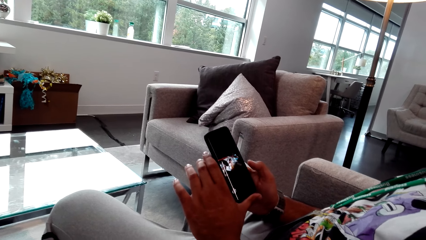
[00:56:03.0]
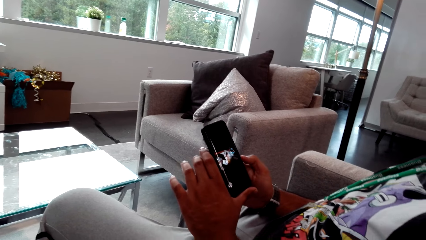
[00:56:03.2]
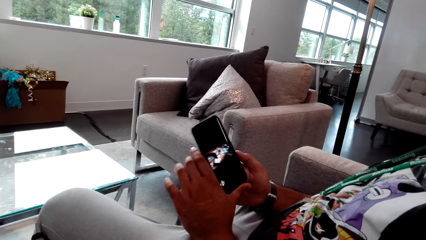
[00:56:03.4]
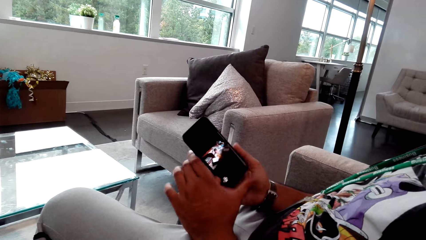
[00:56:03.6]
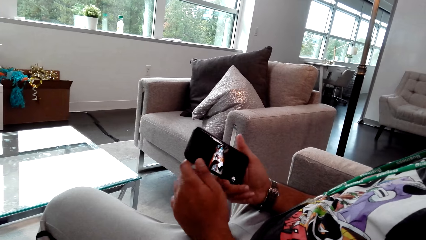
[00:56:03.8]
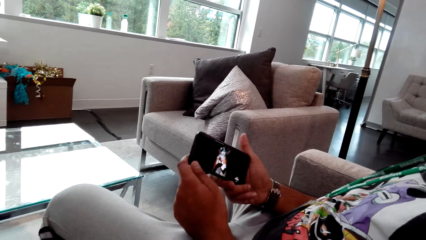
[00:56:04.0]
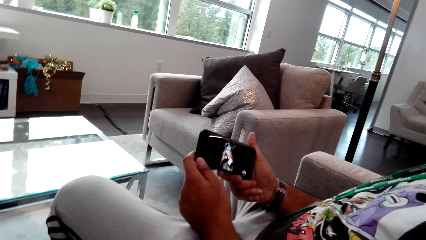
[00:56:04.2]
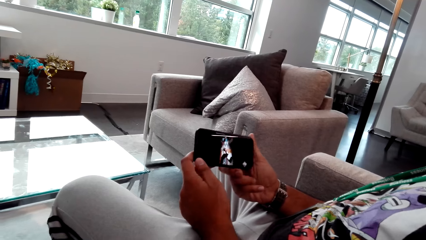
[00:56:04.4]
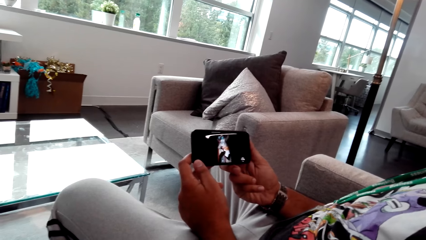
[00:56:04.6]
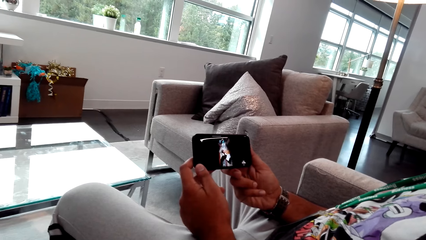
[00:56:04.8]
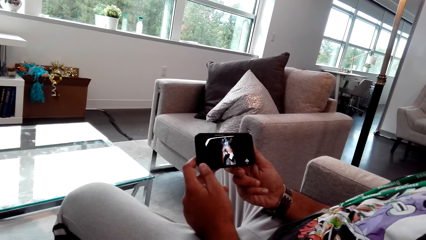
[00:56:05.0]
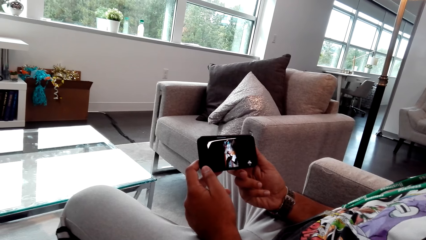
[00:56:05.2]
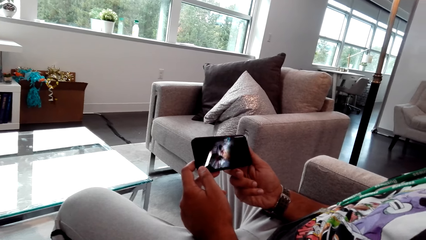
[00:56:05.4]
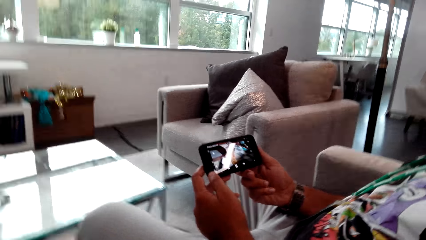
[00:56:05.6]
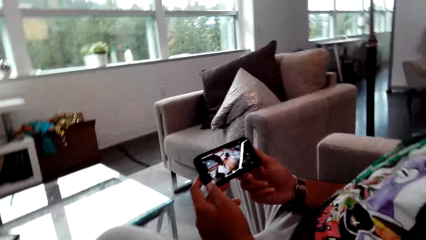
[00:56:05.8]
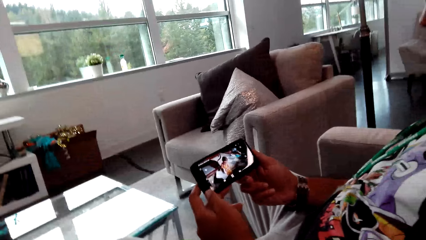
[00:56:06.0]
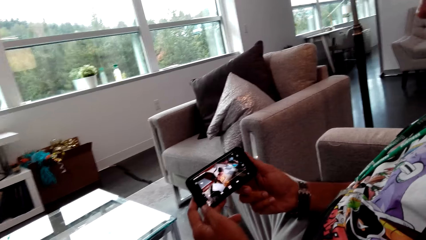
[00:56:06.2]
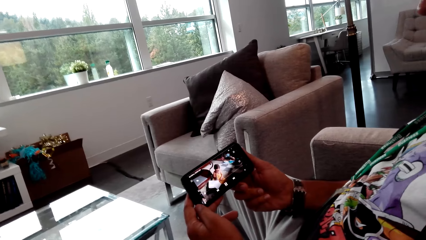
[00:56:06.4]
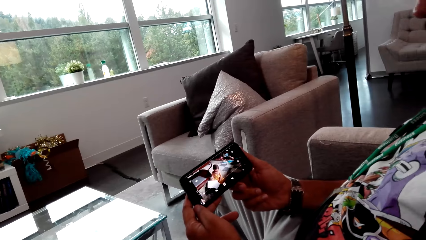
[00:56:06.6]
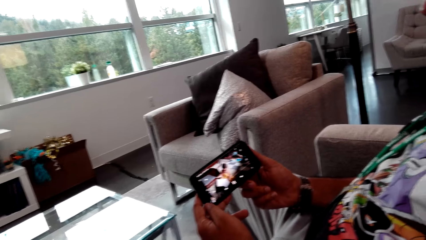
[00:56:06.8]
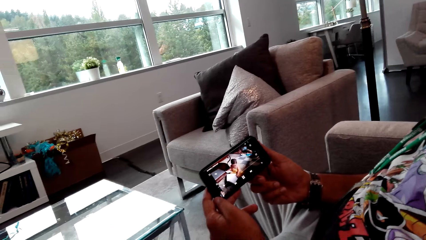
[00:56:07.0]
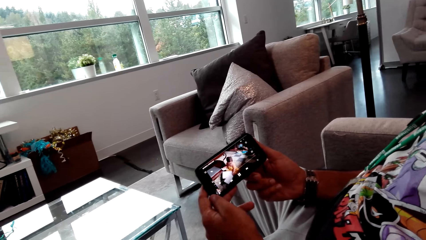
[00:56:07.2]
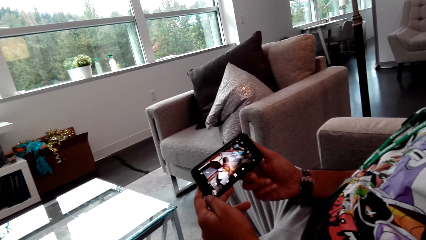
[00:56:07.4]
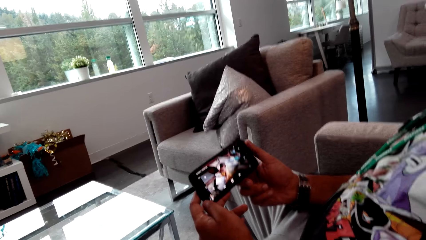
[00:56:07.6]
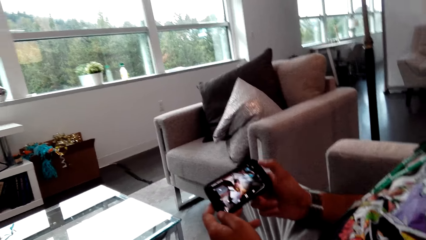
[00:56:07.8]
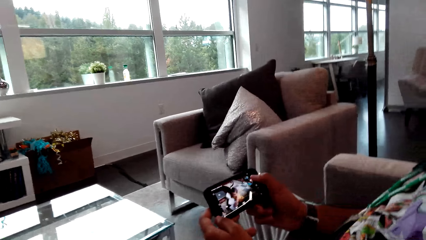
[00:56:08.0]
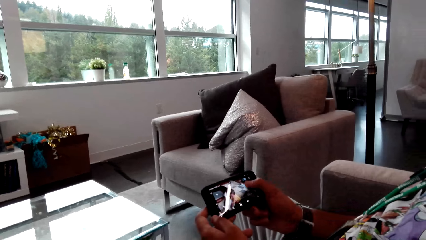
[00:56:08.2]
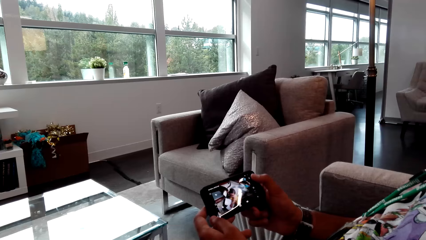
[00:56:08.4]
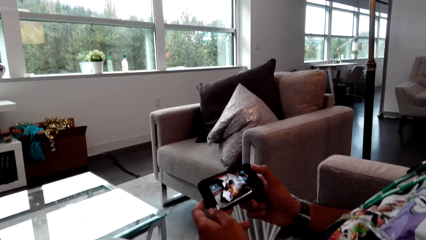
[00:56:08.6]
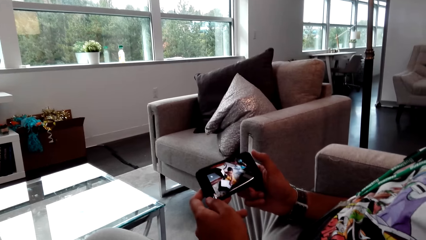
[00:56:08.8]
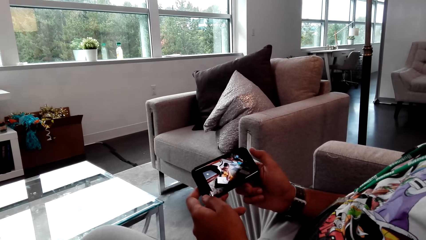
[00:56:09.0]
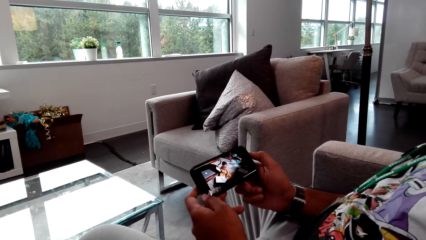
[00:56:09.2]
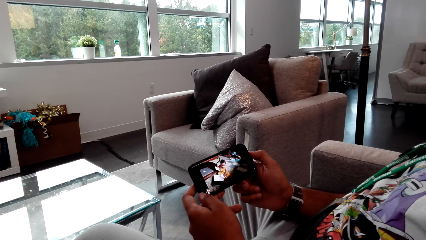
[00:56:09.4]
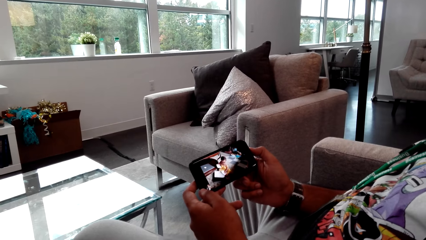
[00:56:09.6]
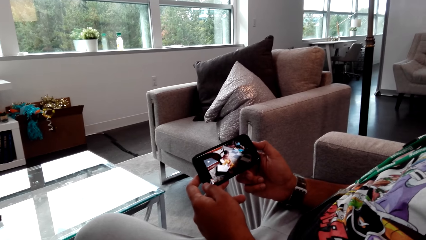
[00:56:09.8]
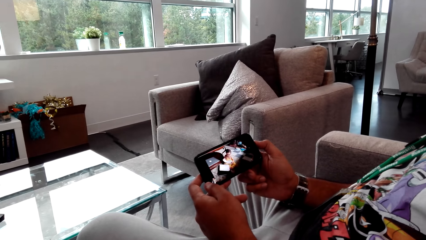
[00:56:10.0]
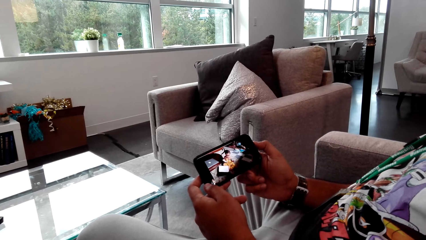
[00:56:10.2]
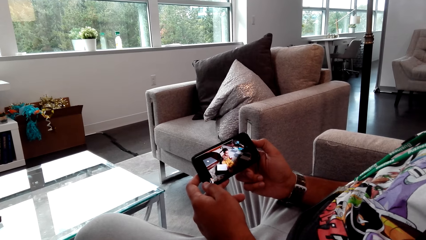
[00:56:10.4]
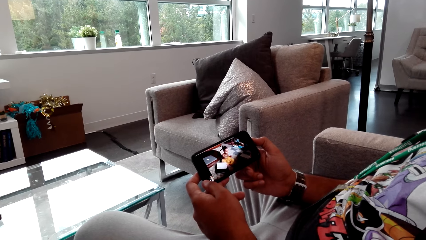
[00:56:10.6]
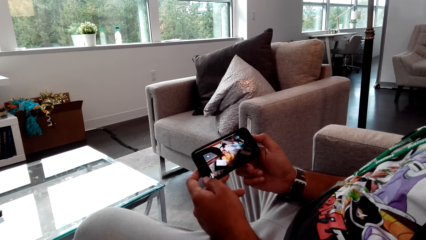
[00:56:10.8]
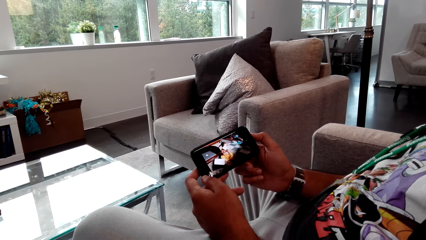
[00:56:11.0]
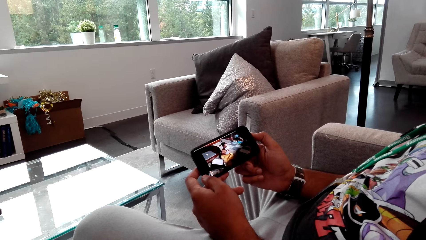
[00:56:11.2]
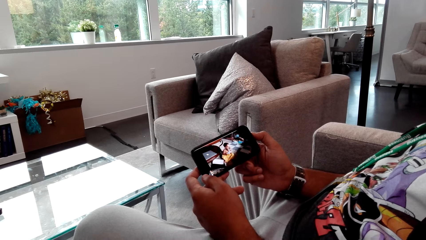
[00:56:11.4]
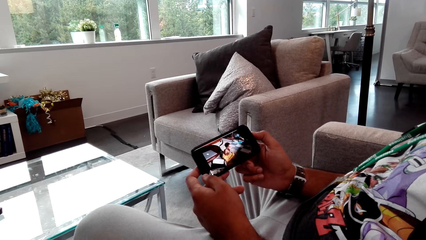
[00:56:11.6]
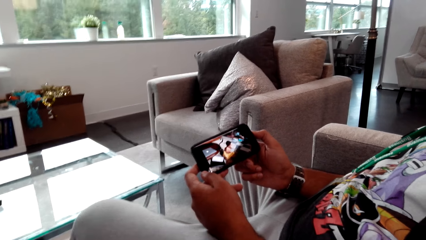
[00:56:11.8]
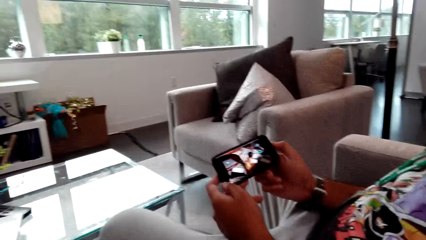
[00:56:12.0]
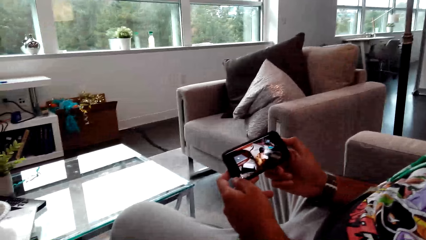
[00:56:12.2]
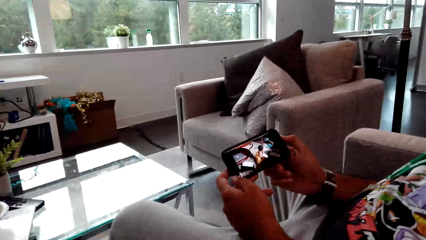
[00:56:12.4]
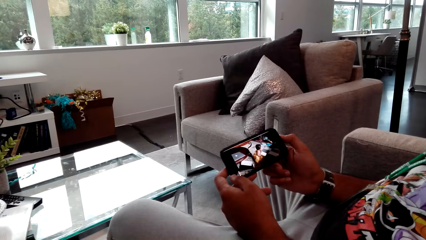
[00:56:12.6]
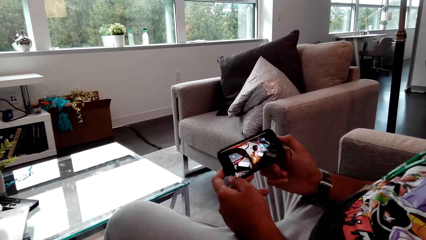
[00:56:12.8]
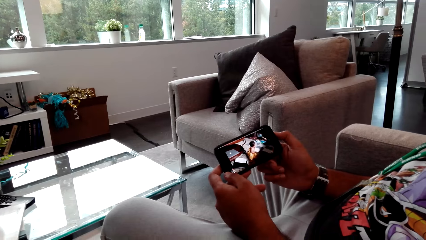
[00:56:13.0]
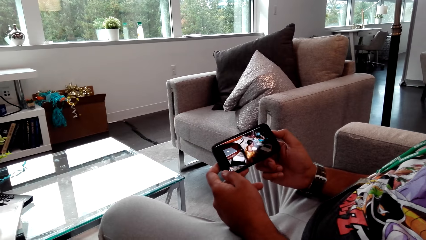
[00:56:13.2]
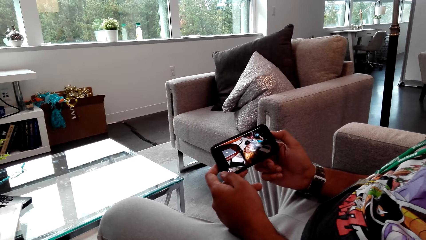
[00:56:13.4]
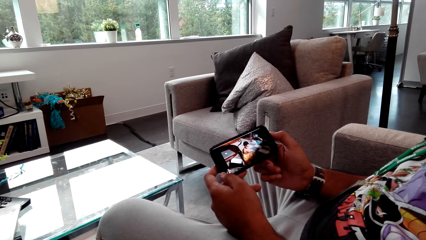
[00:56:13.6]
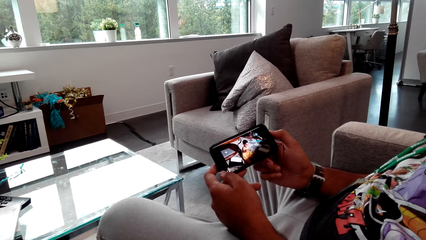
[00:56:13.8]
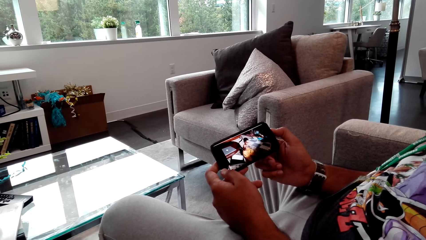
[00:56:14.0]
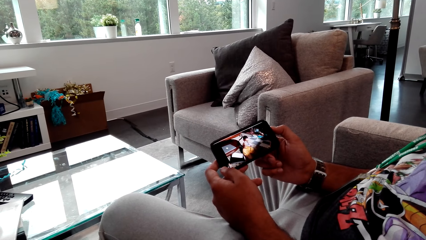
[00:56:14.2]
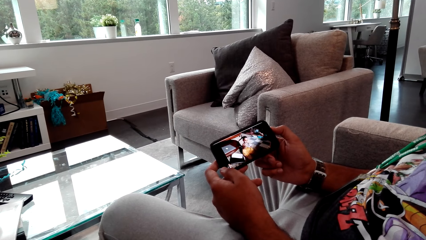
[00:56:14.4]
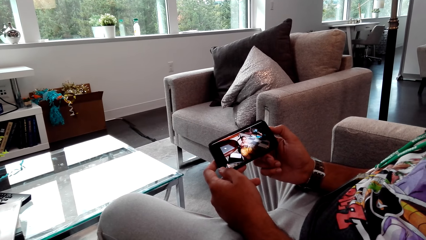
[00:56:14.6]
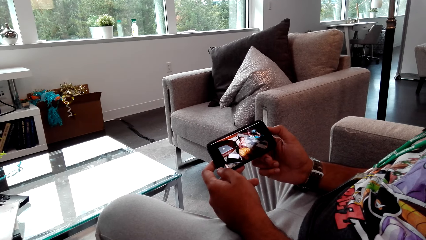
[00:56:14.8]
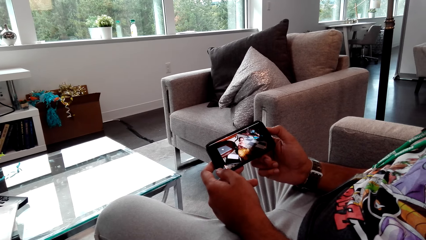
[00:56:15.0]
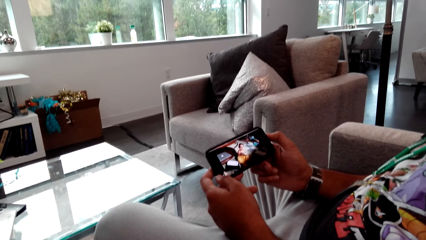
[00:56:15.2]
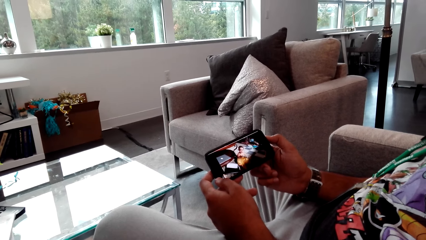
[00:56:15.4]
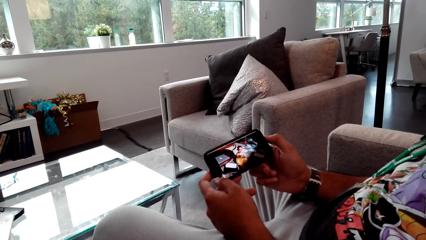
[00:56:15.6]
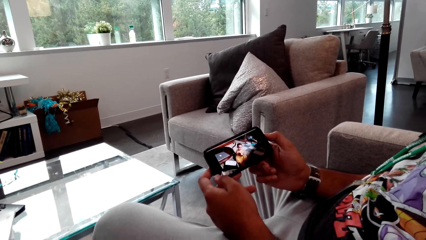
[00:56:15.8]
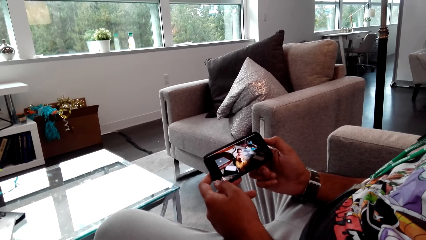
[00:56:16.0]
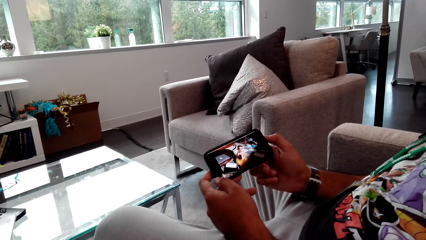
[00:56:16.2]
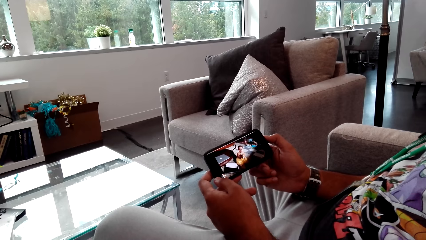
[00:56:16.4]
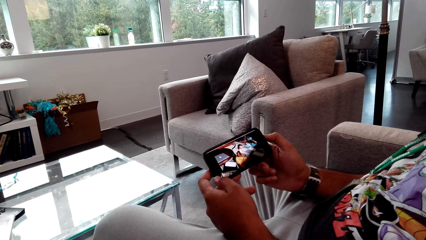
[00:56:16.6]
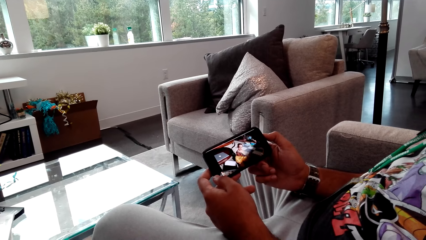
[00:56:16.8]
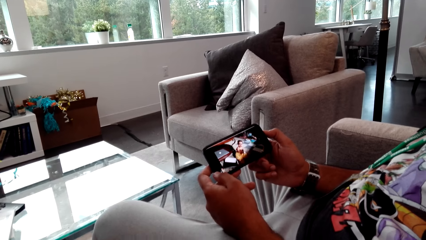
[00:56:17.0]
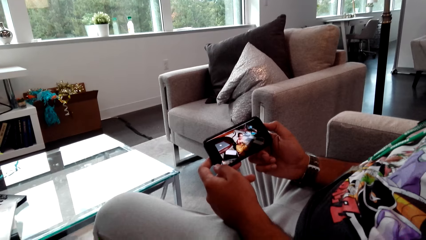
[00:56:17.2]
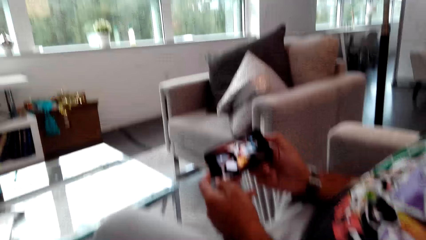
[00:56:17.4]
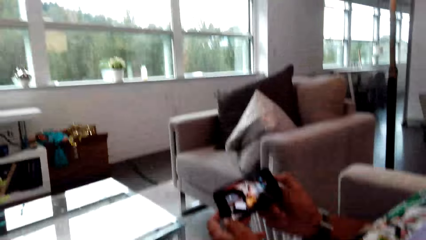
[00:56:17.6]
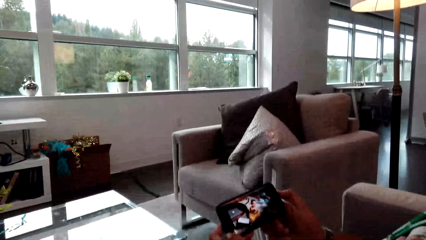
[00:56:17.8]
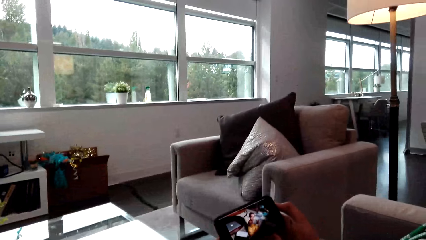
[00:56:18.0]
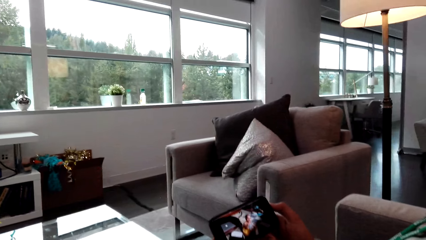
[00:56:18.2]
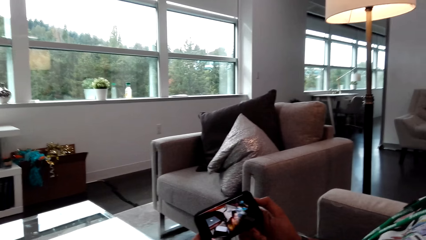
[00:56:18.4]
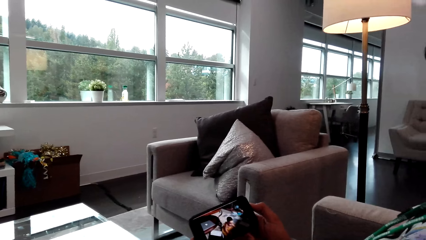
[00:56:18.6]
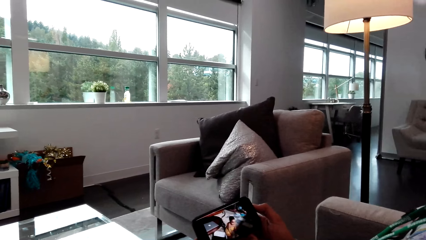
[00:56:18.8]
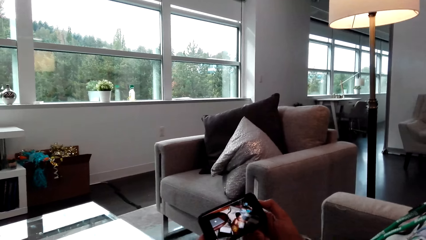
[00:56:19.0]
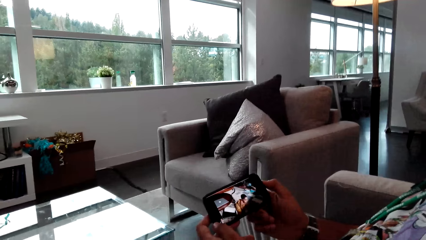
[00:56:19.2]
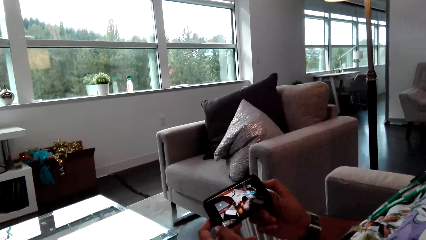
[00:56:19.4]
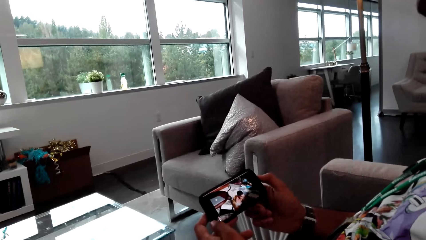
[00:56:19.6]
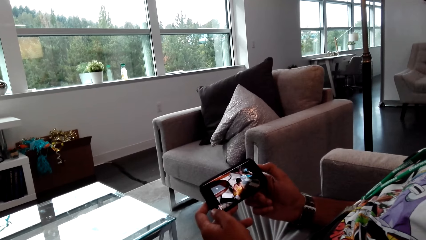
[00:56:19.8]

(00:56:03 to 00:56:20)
A man turns the phone with both hands. The man watches a video of a baby in the phone with the camera wearer. The camera wearer talks to the man. The man taps the phone with his right hand. The man watches the video of a baby in the phone with the camera wearer. The man talks to the camera wearer. The camera wearer talks to the man.
